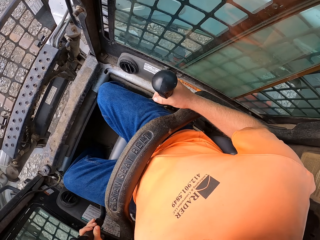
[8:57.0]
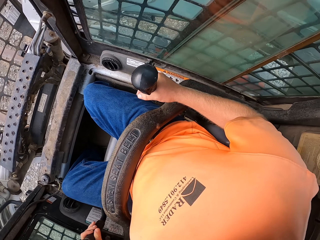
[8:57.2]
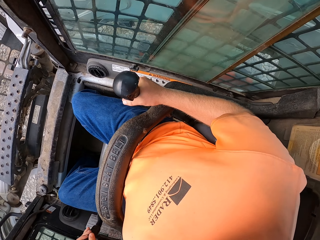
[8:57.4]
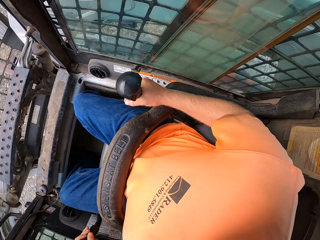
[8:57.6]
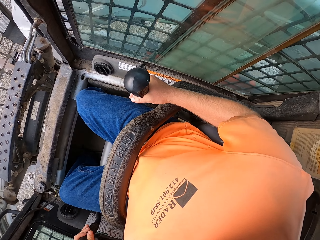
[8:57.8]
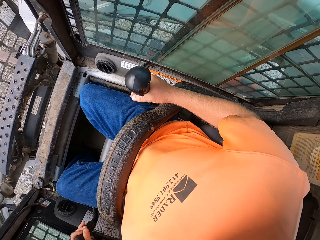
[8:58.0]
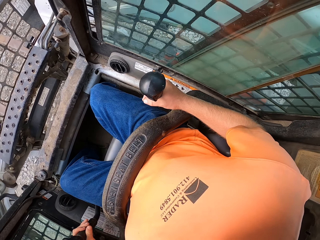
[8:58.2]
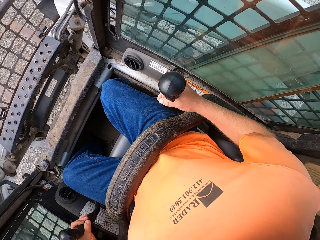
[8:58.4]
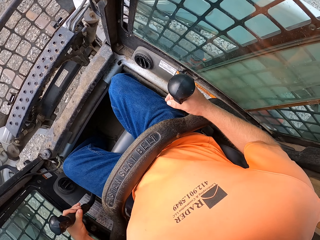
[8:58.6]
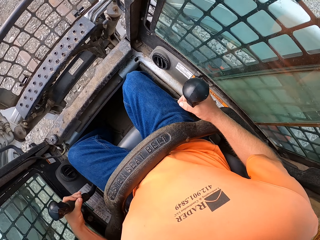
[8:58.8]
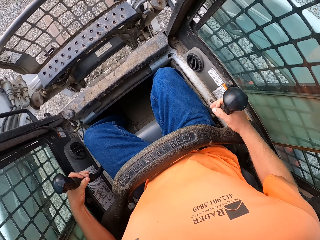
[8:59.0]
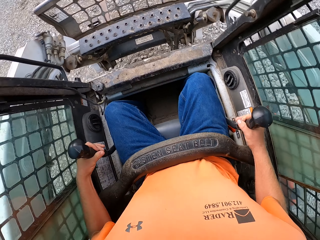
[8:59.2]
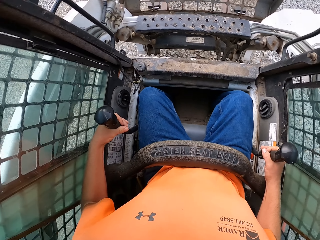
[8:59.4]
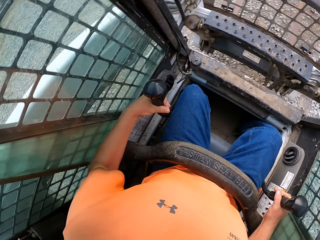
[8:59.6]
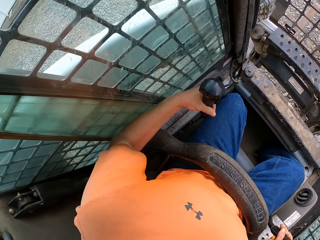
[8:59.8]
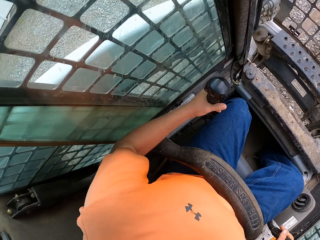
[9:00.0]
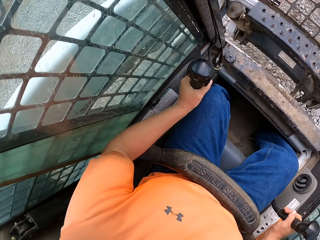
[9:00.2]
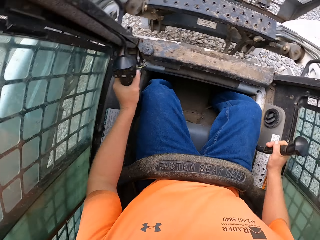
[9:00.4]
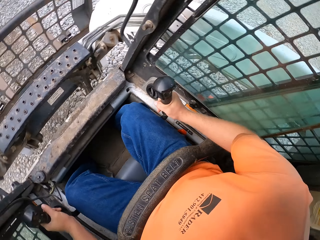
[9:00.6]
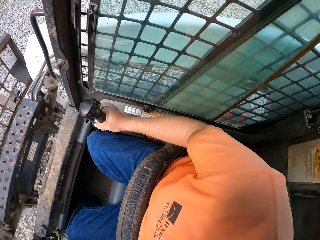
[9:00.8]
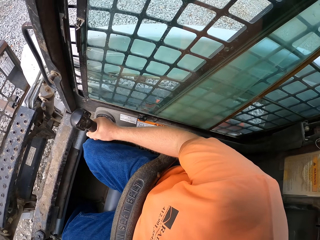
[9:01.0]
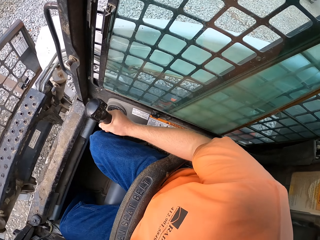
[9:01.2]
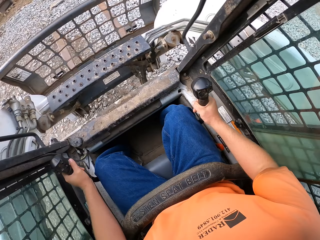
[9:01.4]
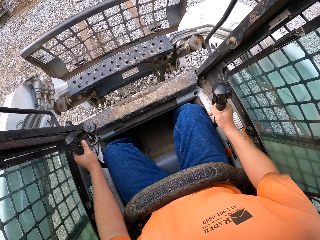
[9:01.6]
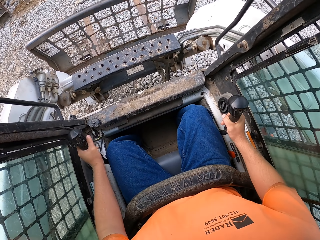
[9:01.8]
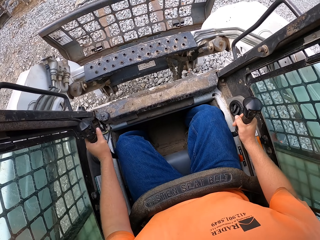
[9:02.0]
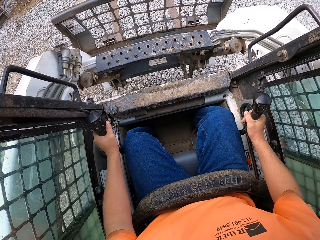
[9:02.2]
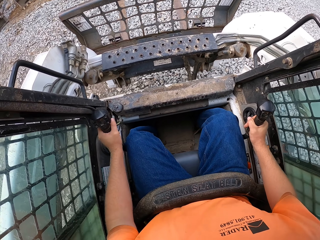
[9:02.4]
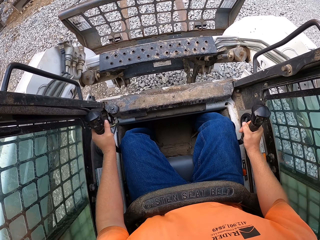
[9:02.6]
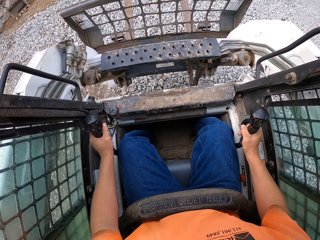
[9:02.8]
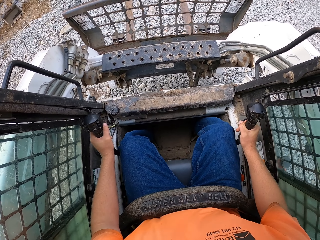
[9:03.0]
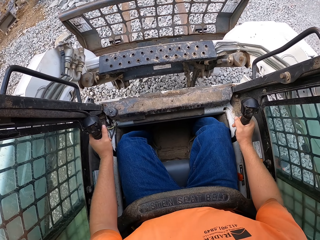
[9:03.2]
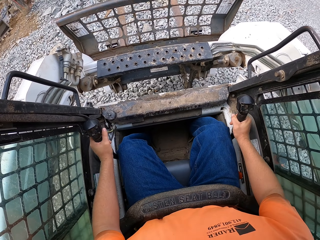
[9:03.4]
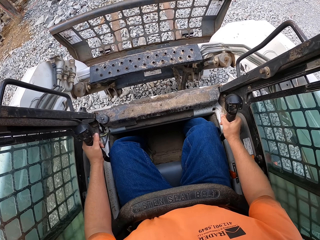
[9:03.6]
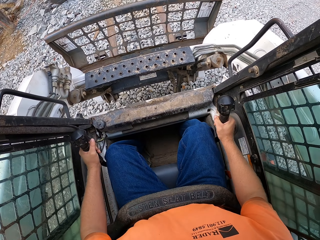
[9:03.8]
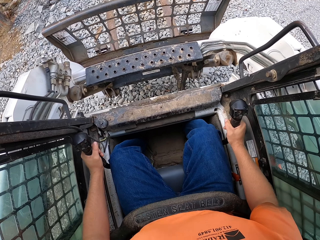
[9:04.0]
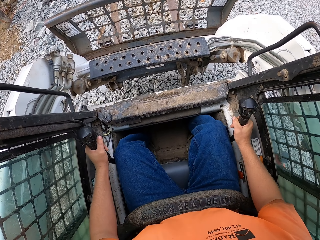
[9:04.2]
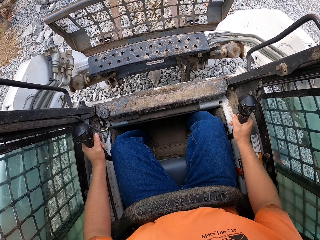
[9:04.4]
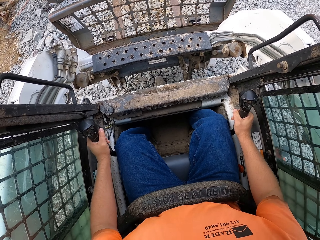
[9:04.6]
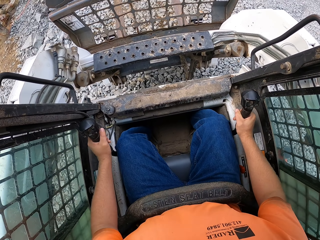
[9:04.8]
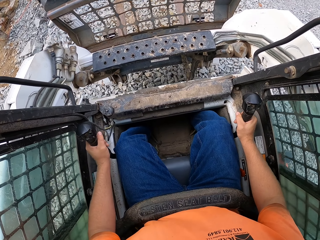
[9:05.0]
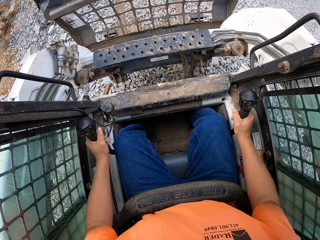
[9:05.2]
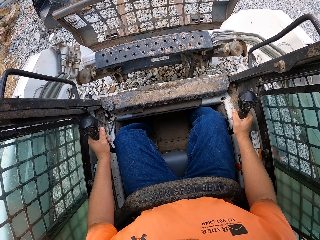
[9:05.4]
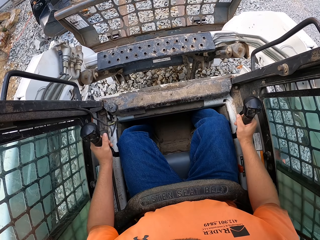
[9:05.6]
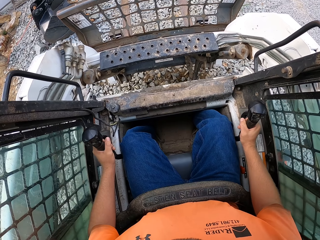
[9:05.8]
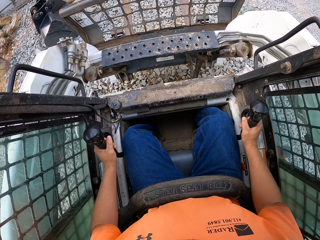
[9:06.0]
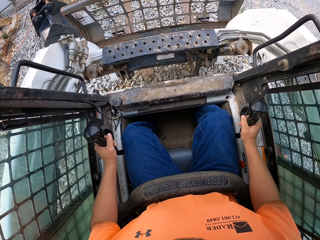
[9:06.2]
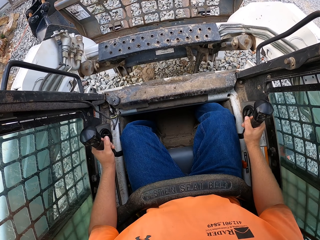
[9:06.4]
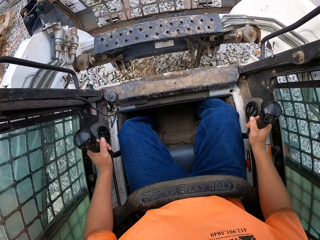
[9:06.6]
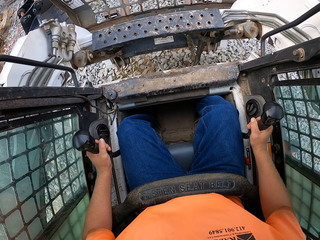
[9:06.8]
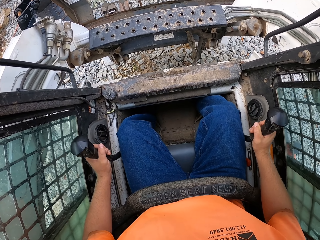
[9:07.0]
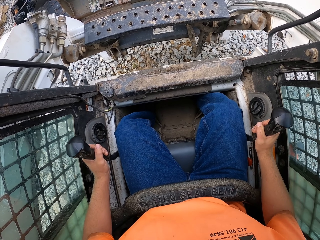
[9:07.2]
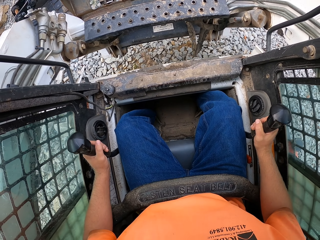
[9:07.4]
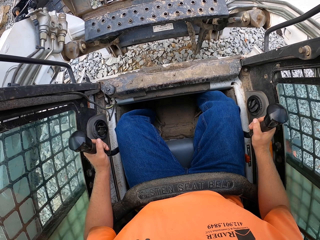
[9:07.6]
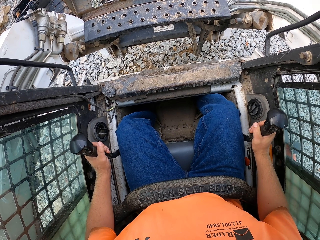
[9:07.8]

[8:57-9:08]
The camera wearer operates the forklift.

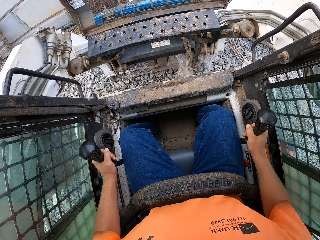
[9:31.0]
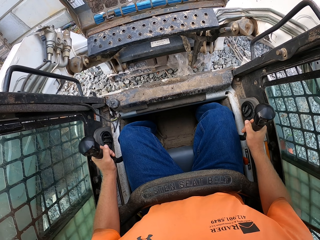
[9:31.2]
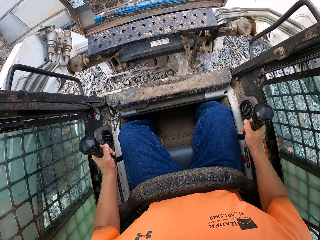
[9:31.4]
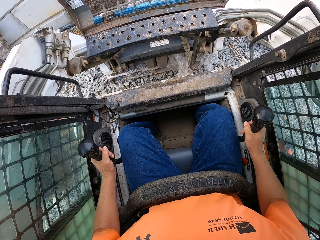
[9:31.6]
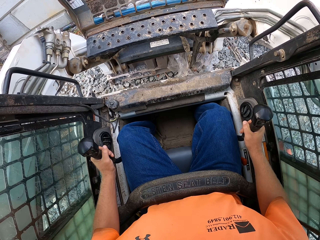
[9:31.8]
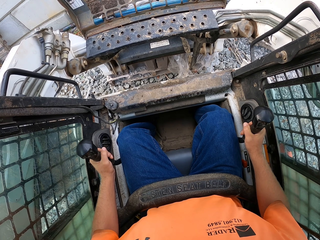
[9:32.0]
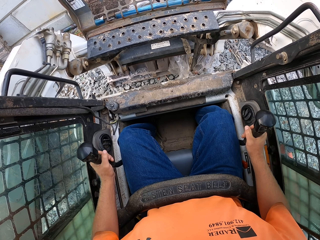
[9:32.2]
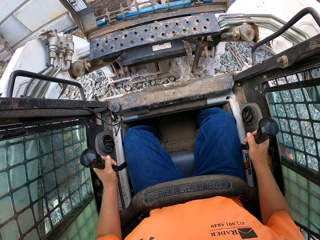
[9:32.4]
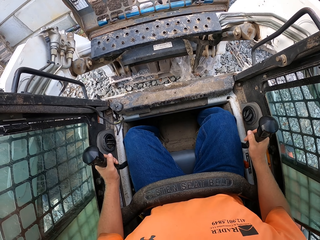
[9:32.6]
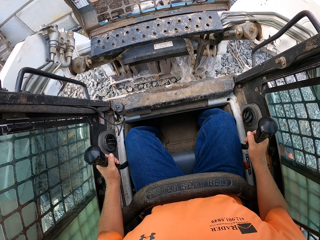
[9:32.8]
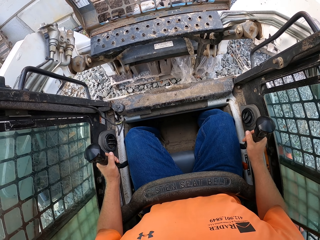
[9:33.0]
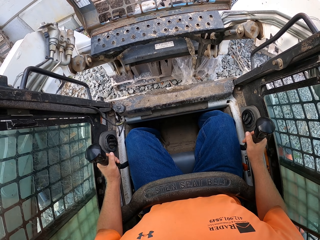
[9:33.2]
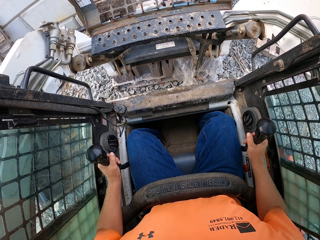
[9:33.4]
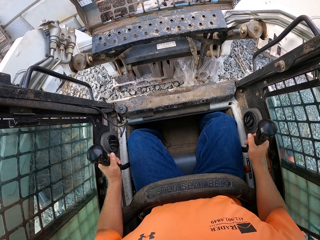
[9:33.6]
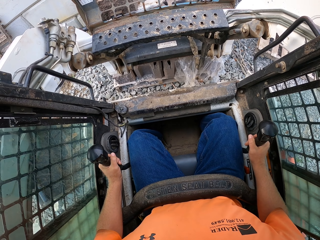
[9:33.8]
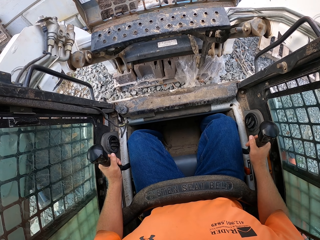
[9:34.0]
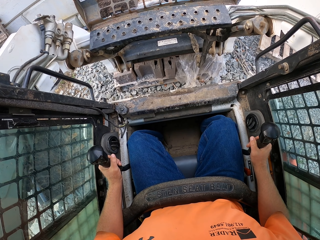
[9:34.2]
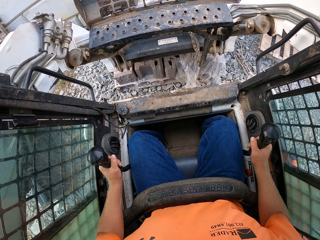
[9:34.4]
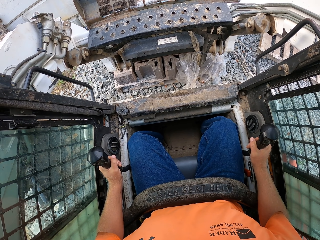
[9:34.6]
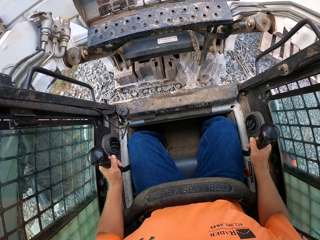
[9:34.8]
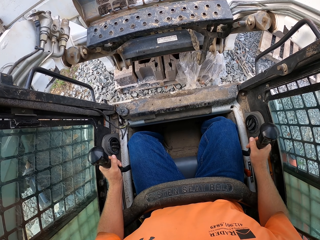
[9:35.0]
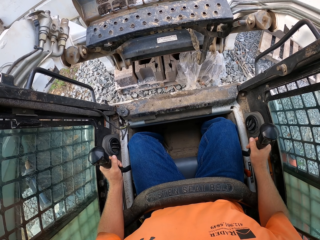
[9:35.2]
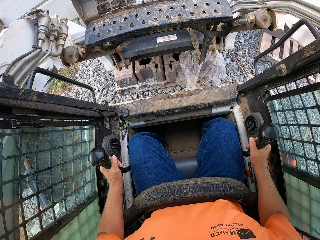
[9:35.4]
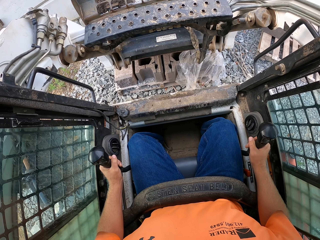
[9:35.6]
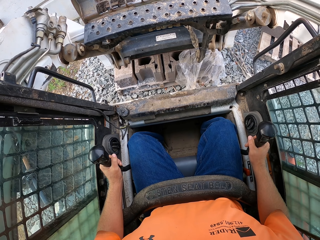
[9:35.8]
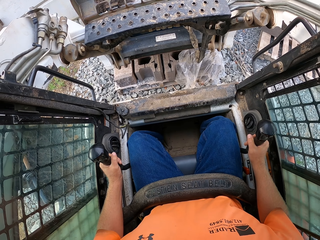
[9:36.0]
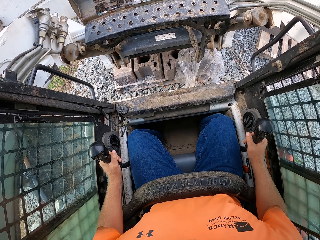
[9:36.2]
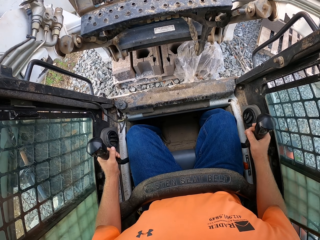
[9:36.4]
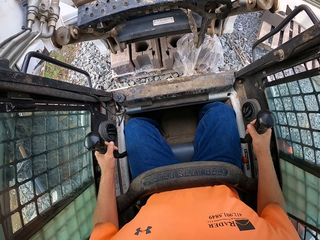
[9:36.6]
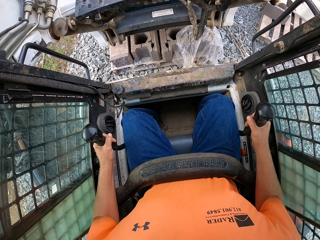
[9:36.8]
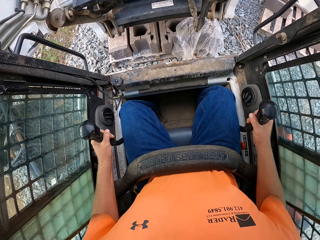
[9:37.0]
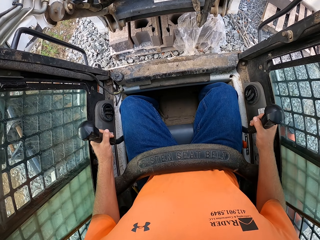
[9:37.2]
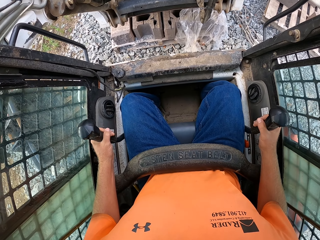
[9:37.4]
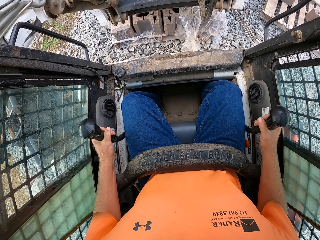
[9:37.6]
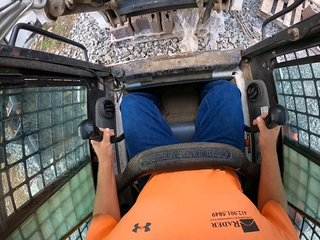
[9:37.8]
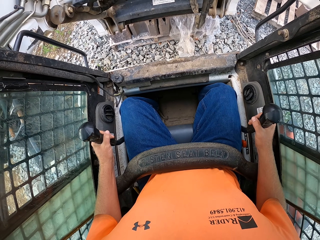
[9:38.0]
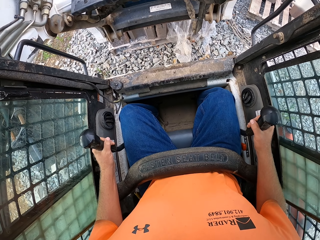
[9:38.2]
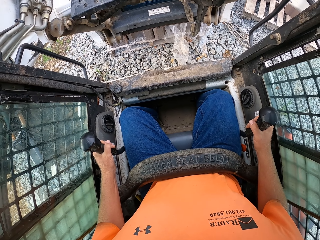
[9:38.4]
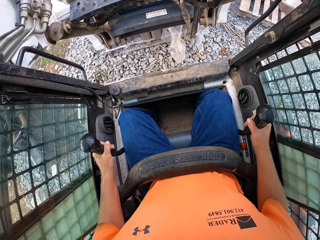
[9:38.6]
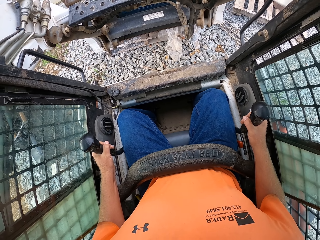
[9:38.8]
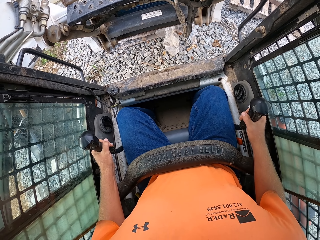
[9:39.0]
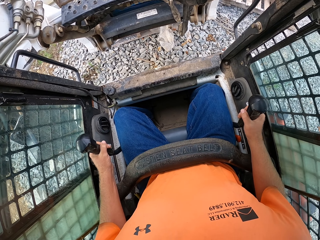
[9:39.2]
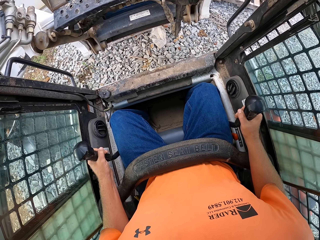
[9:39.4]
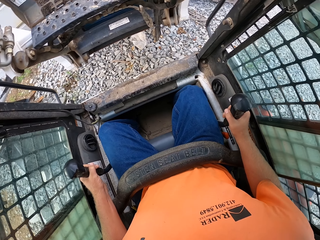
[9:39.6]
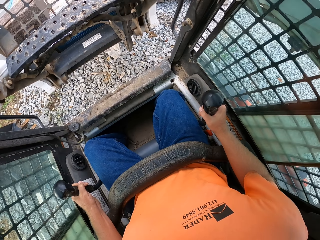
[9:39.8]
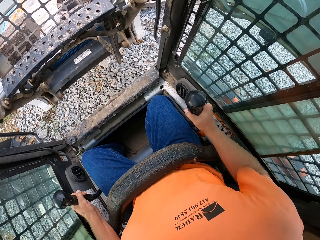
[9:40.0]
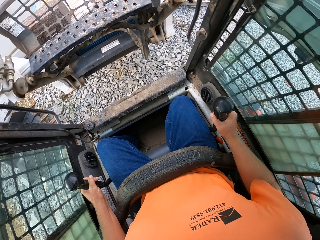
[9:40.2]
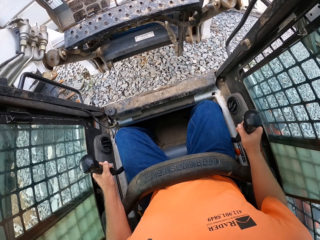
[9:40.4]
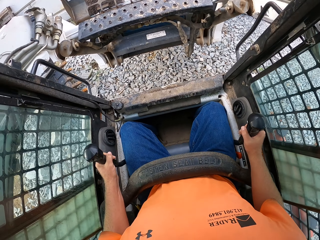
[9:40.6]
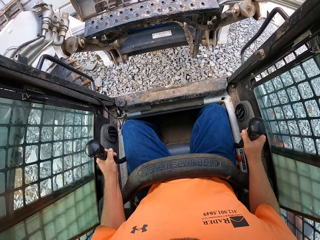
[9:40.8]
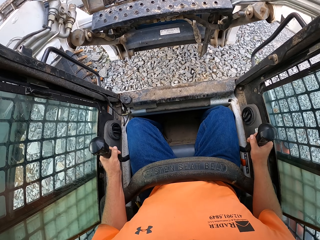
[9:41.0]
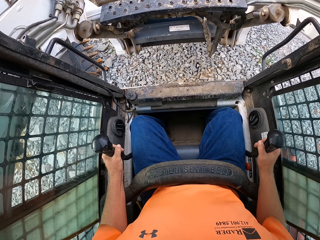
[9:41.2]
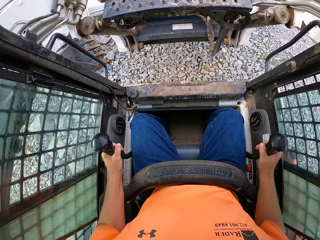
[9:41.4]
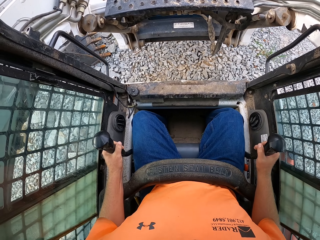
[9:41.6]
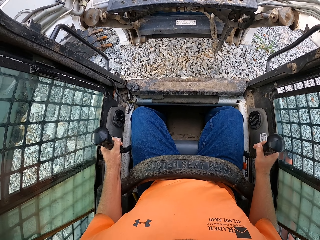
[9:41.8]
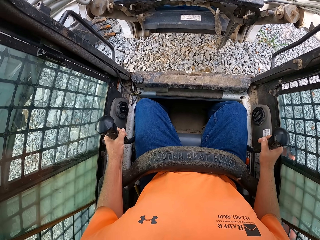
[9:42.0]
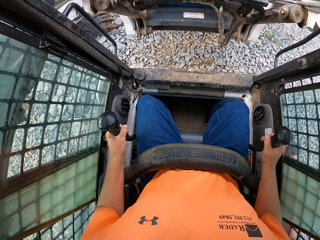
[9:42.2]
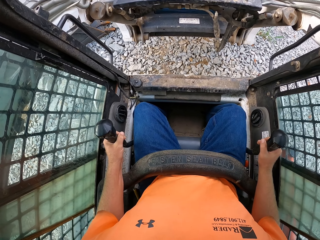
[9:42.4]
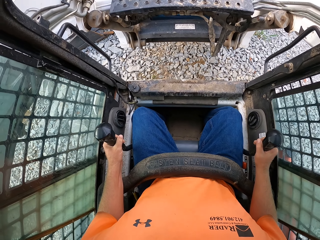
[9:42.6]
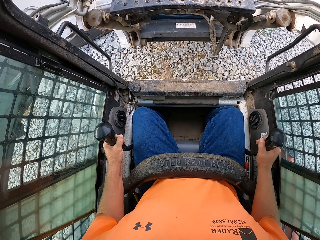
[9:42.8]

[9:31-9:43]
The camera wearer raises the fork of the forklift with the side gears in his hands. He drives the forklift with both hands on the side gears. He turns left.
